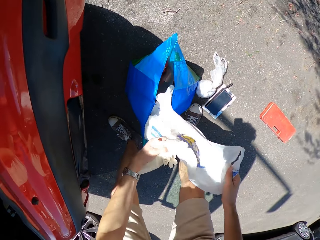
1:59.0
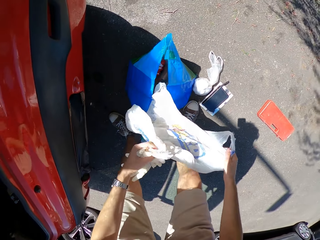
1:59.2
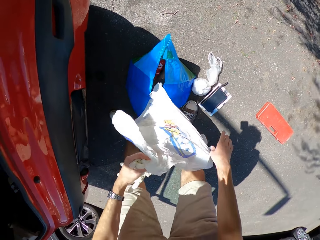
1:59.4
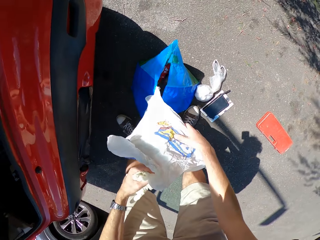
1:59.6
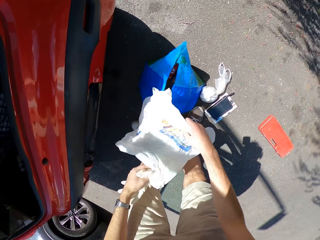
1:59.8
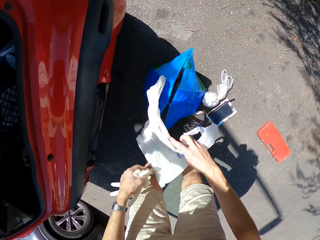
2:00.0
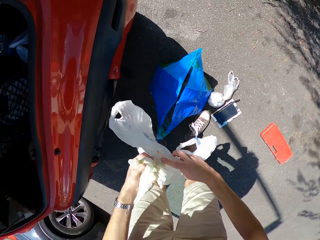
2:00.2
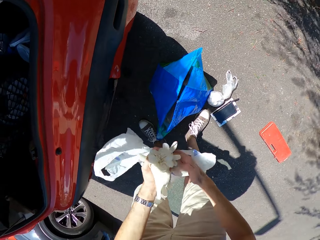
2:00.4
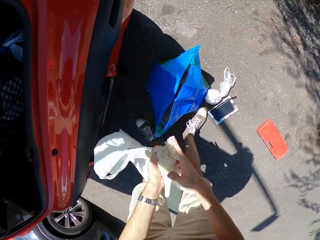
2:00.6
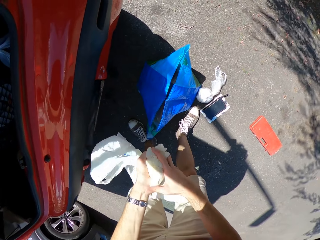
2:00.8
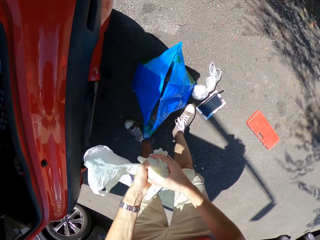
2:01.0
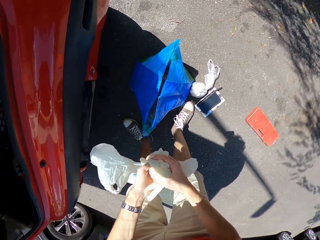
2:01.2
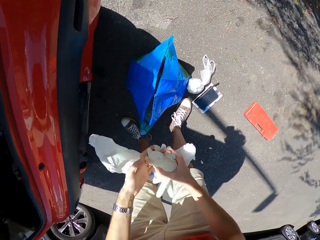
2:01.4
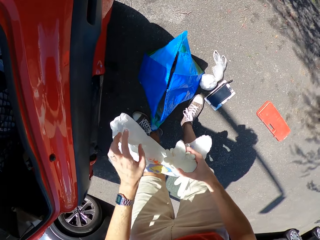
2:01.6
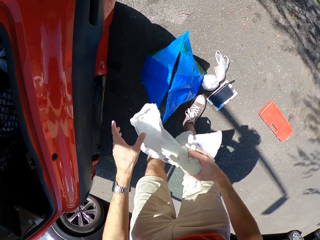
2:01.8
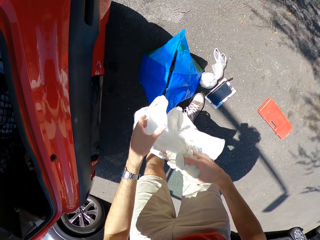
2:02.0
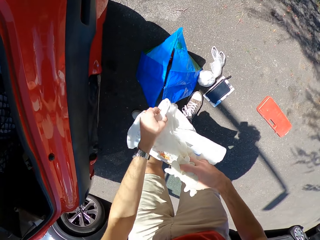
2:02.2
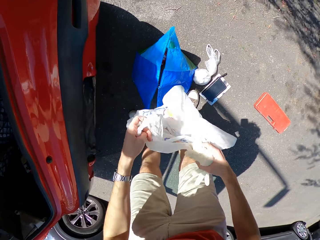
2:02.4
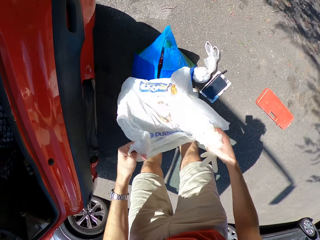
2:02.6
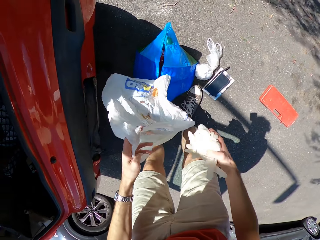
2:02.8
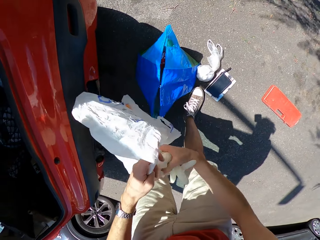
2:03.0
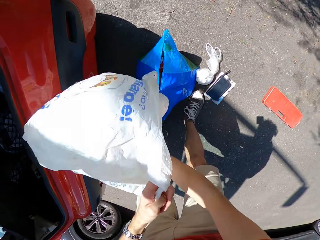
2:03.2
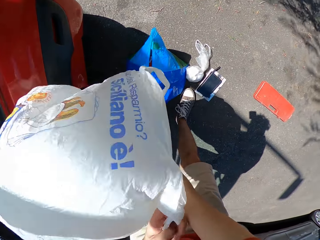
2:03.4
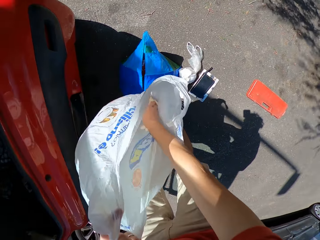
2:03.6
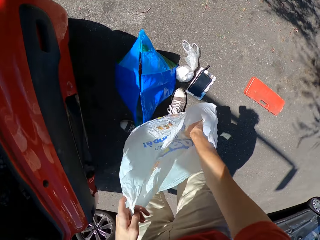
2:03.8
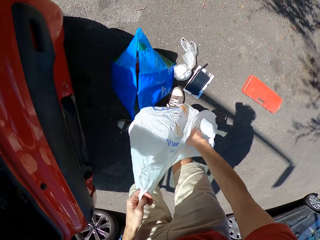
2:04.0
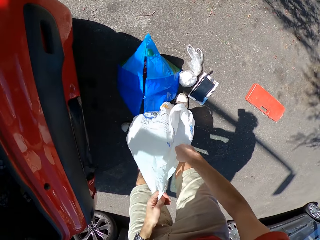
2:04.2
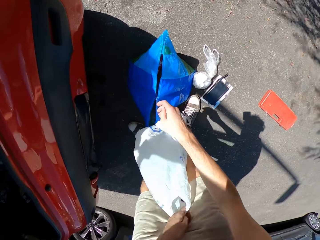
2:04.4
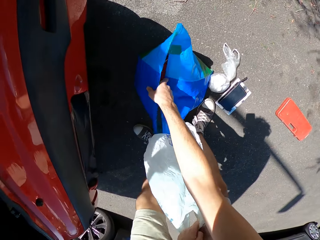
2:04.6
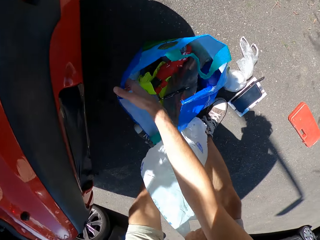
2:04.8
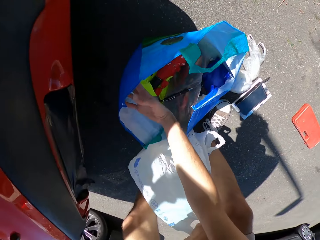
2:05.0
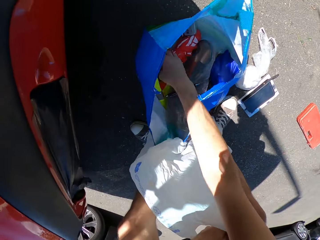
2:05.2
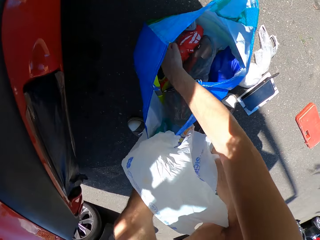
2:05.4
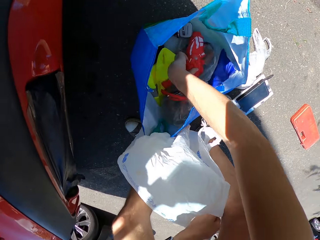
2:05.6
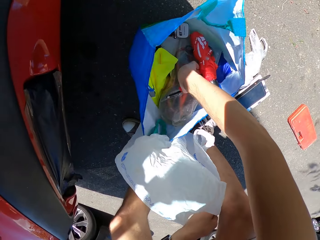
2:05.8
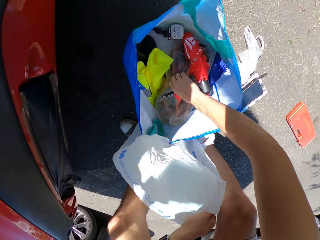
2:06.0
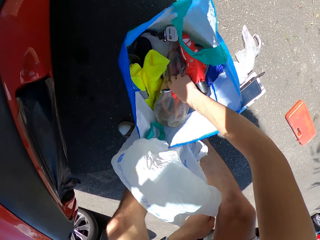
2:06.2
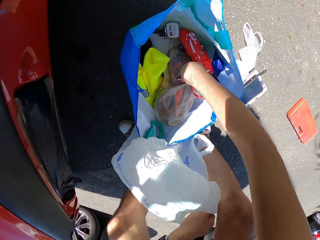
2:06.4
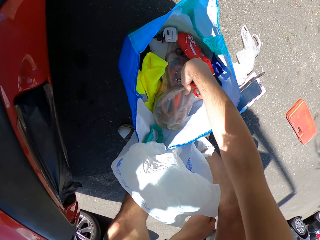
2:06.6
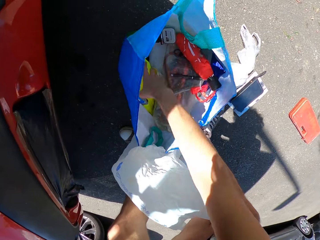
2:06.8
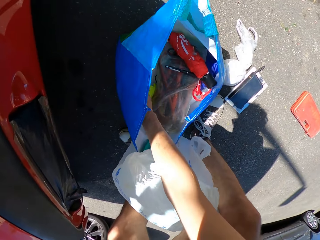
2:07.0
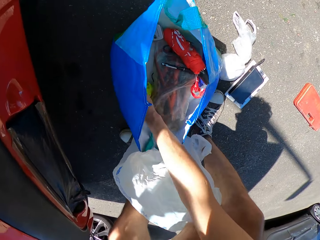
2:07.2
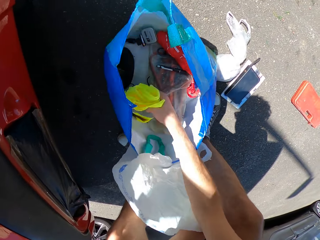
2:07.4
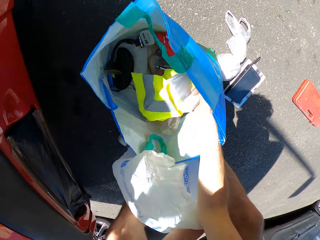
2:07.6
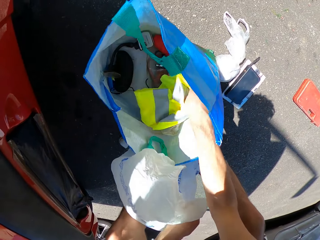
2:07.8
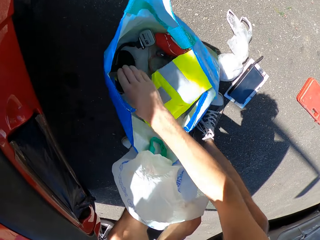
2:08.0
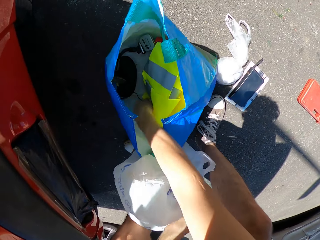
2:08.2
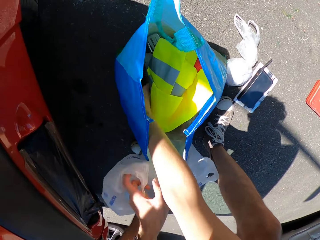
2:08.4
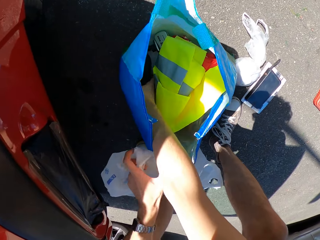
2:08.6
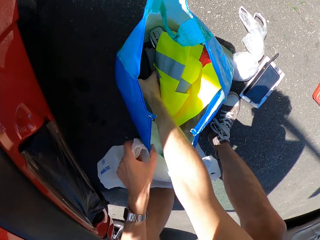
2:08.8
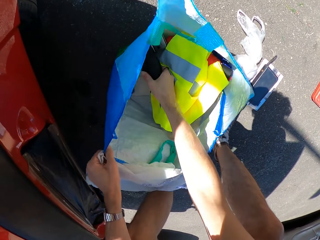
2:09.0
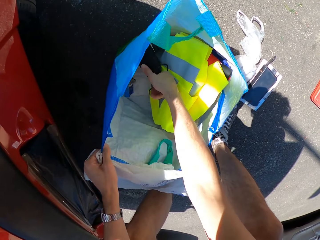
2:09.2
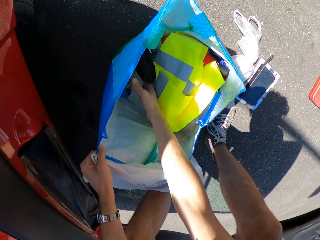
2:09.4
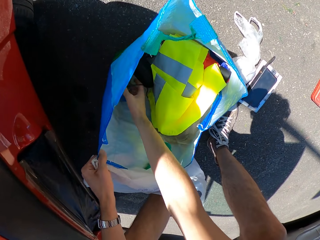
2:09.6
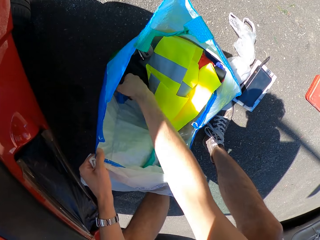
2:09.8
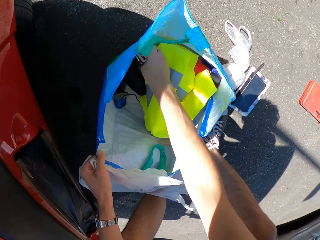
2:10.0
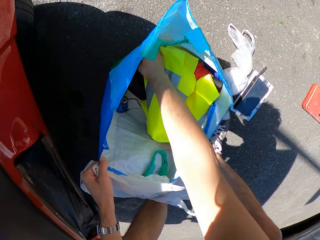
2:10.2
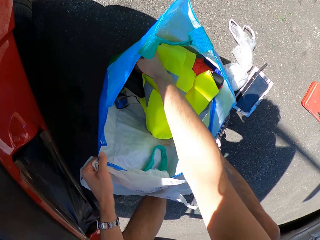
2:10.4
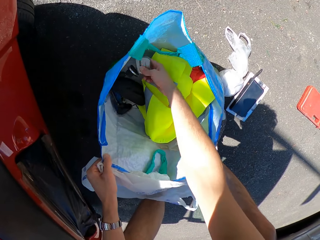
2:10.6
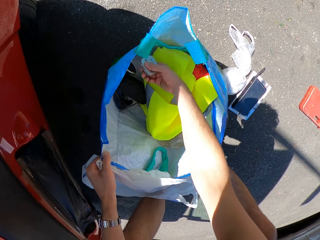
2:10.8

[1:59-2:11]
The camera wearer pulls out a nylon bag. He inserts the gloves inside the shopping bag. He moves the umbrella in the shopping bag. He searches the bag. He moves a pen in the shopping bag. He moves the reflector jacket in the shopping bag. He holds the shopping bag with his left hand. He touches something.

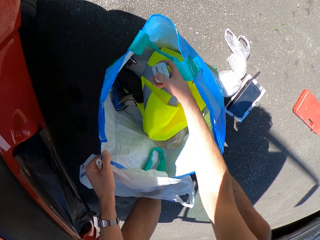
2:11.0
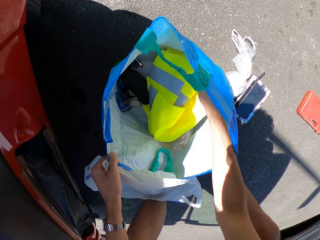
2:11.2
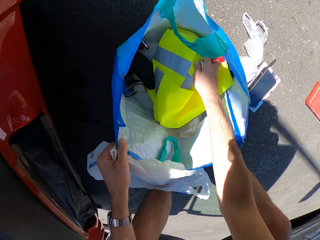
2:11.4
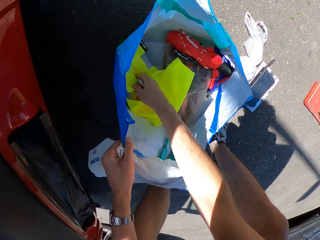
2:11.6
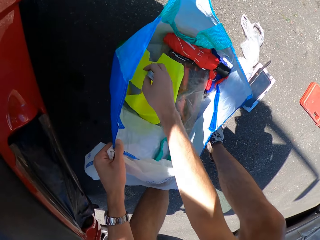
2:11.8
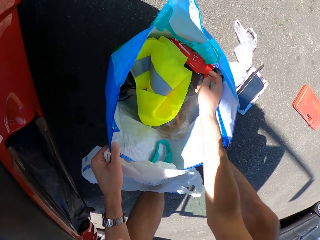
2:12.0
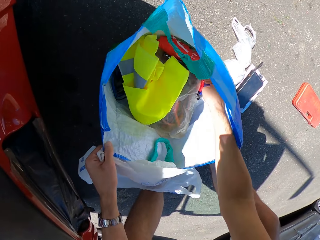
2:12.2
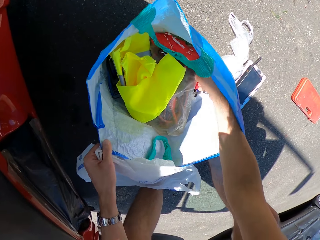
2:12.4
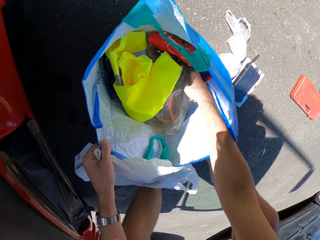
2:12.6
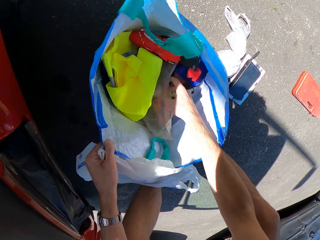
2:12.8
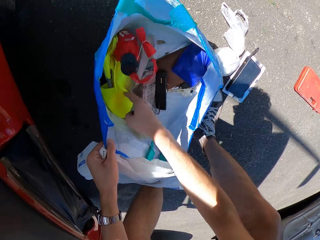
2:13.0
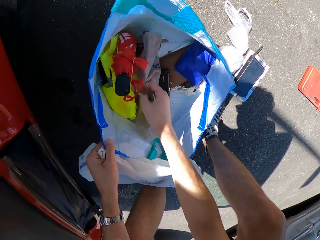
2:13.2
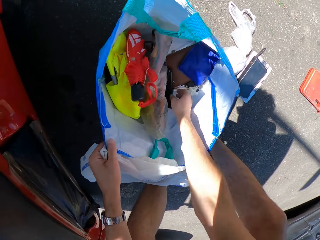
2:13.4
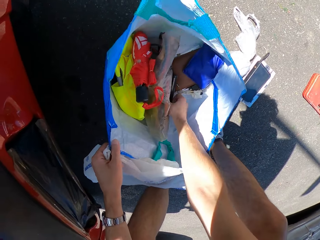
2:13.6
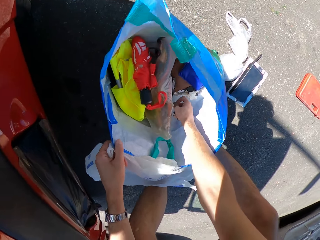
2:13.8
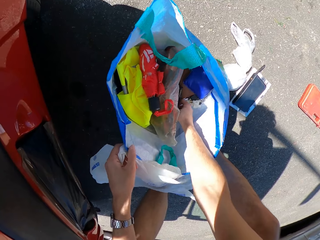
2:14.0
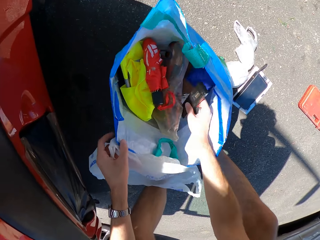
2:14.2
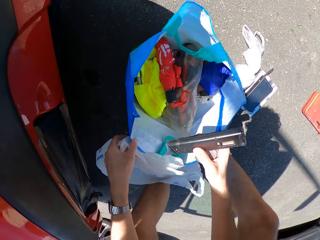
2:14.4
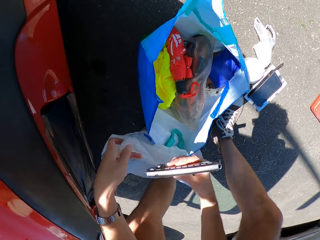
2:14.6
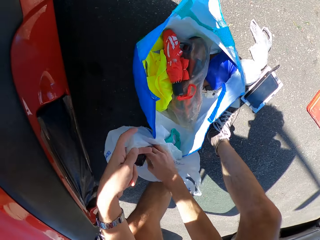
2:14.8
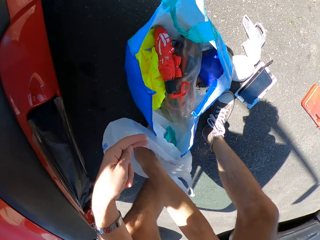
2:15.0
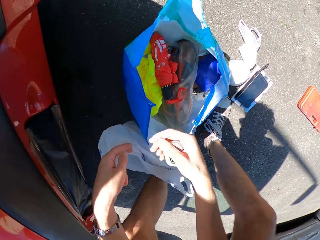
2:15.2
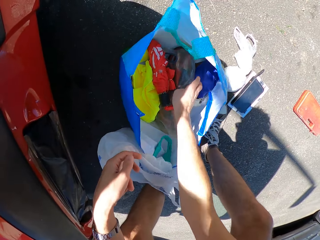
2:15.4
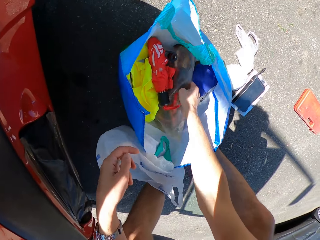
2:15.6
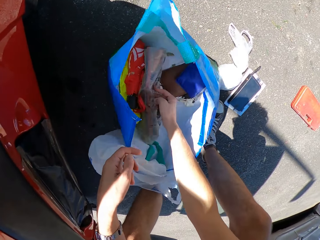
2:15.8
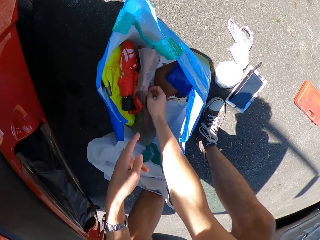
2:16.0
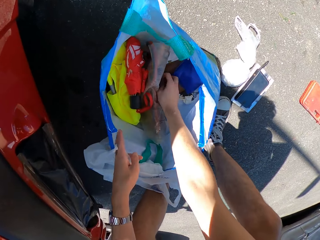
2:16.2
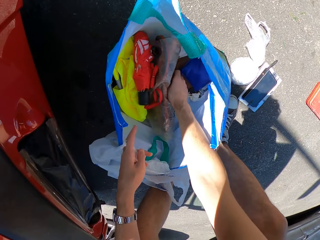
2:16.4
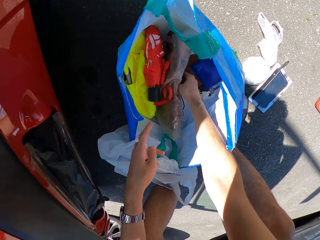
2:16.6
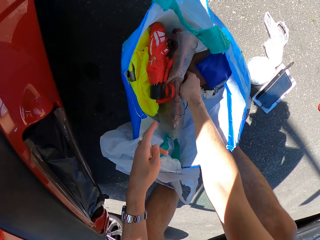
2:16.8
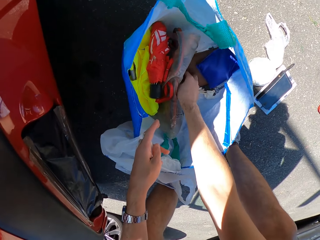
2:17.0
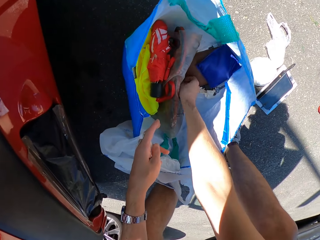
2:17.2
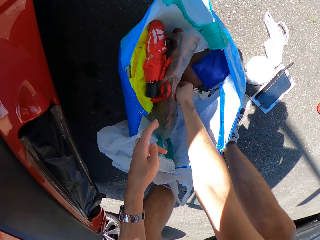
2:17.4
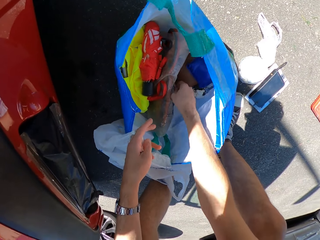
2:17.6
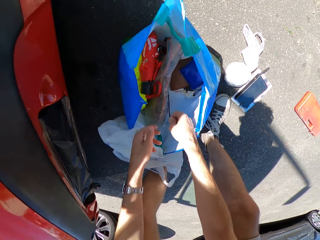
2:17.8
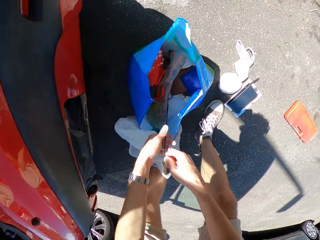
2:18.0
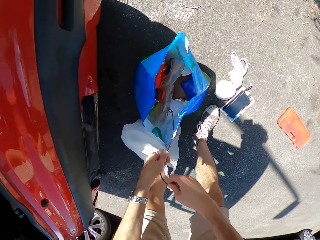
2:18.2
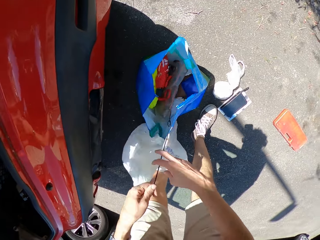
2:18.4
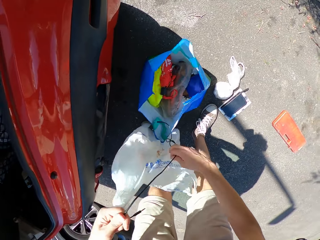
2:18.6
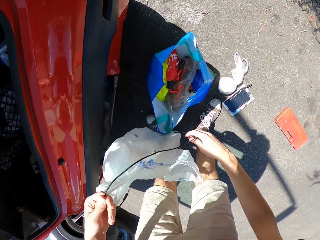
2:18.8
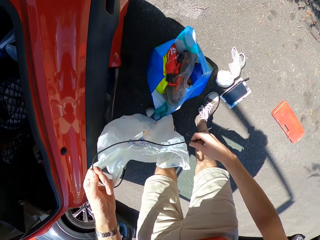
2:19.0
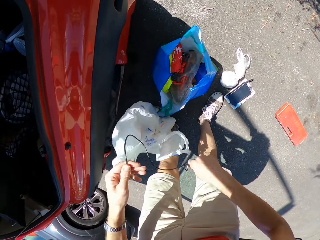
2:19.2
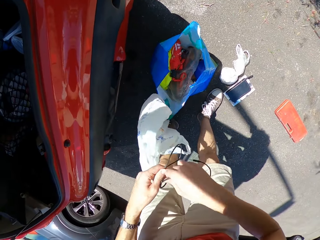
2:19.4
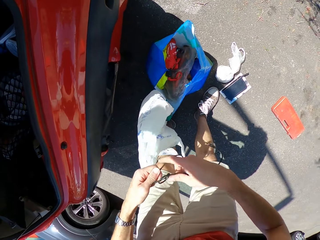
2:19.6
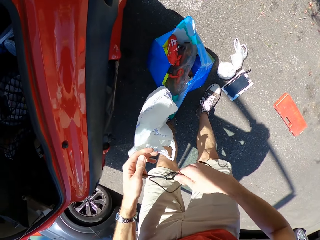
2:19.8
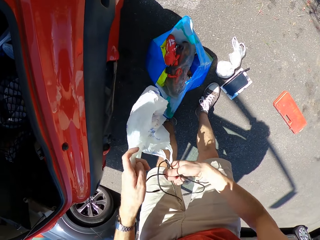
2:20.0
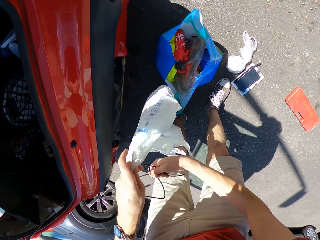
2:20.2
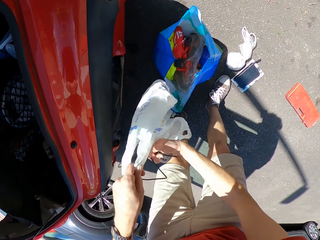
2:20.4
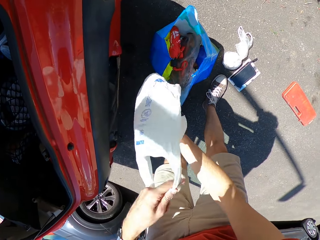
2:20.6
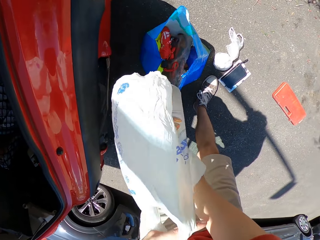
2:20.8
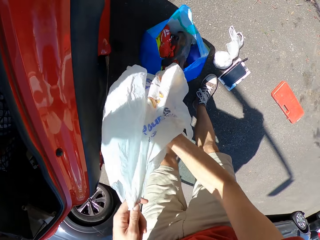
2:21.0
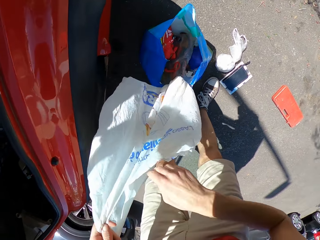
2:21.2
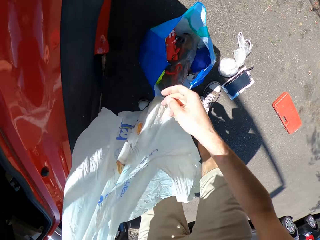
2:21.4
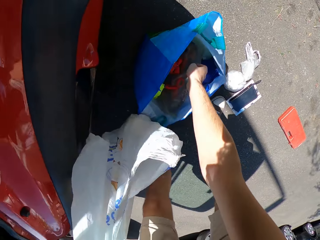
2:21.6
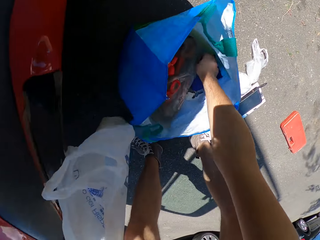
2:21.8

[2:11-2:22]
The camera wearer picks up something. They move the reflector in the shopping bag. They move the reflector and umbrella in the shopping bag. They pick up the remote from the shopping bag. They put the remote in the shopping bag. They move something in the shopping bag. They pull a cable from the shopping bag. They place the cord into the nylon bag. They insert a shopping bag in the shopping bag.
